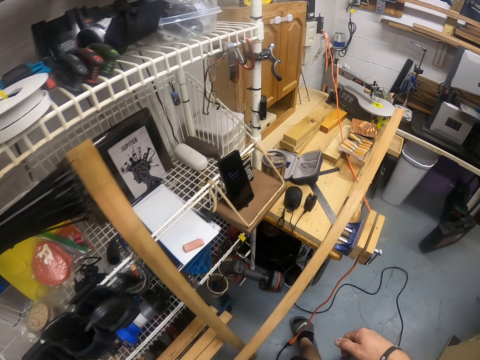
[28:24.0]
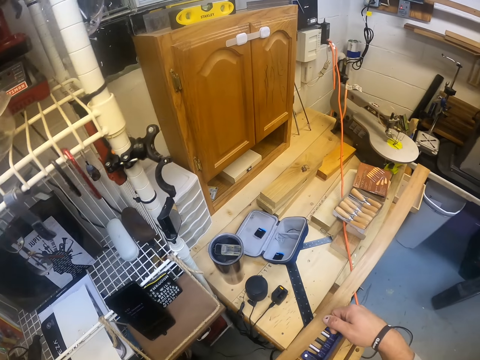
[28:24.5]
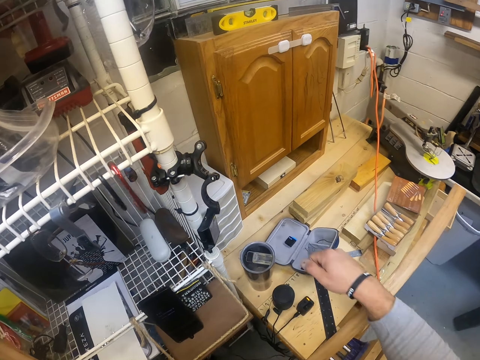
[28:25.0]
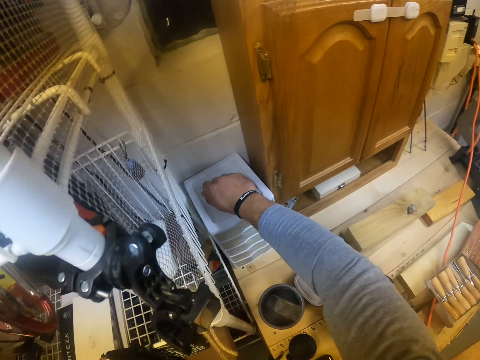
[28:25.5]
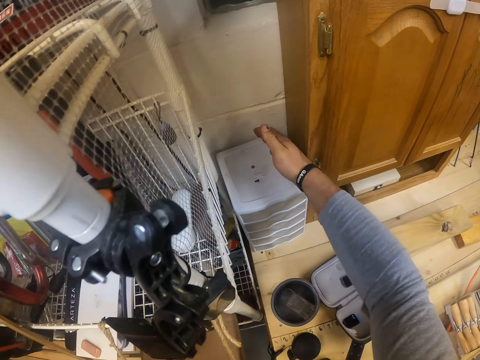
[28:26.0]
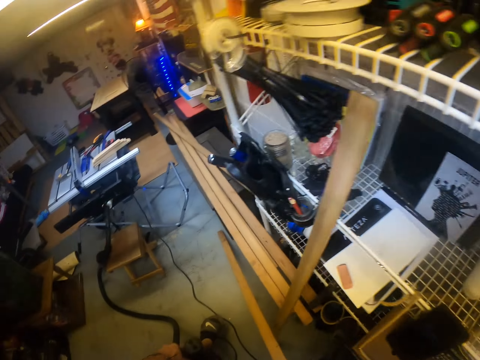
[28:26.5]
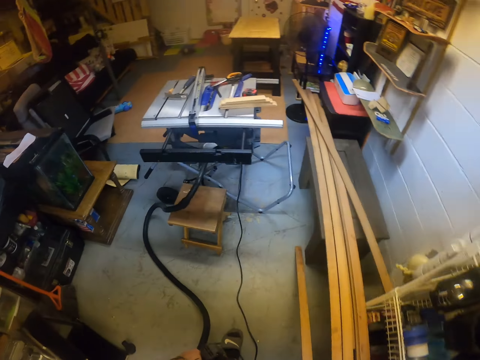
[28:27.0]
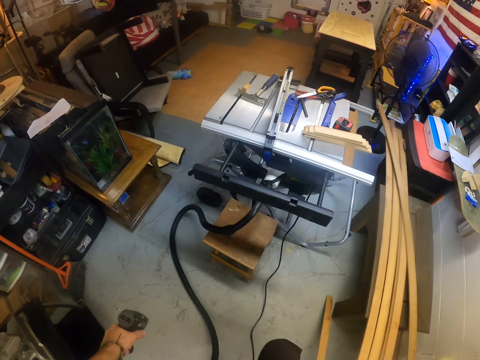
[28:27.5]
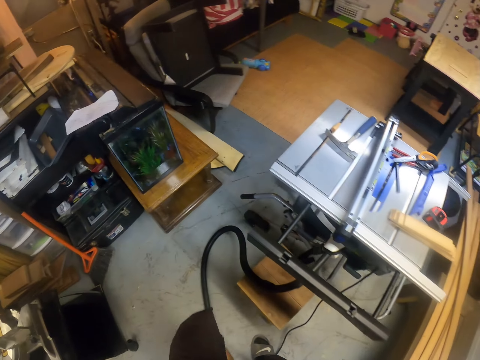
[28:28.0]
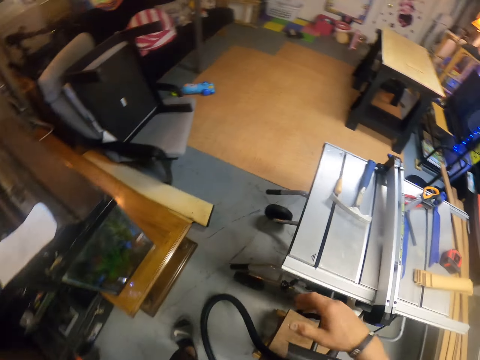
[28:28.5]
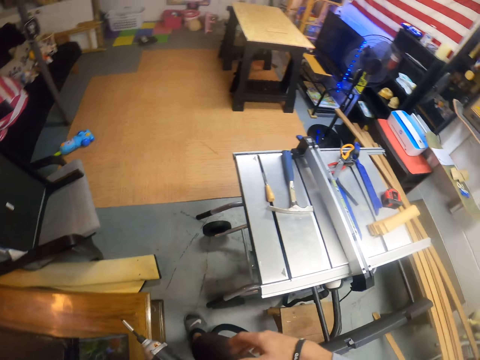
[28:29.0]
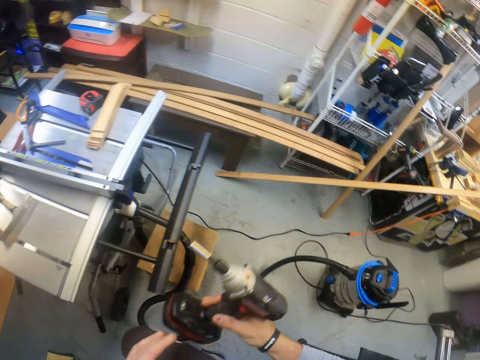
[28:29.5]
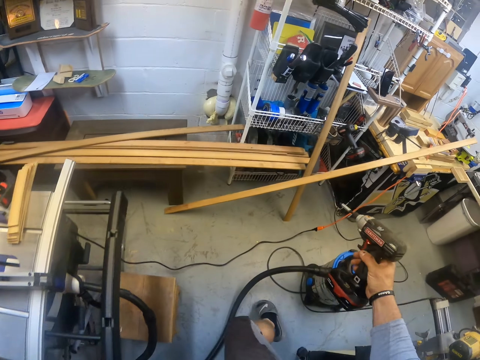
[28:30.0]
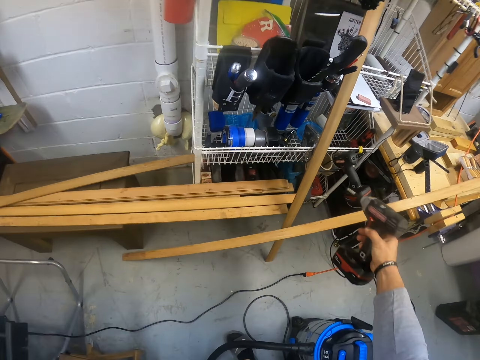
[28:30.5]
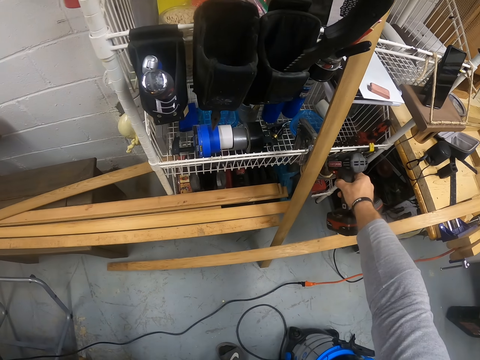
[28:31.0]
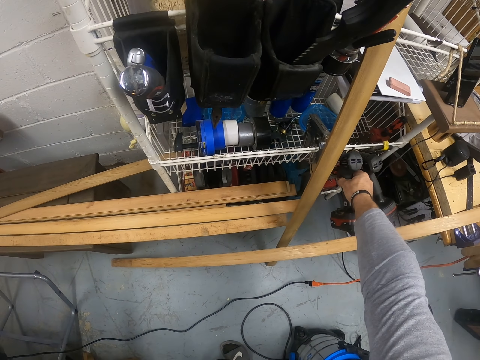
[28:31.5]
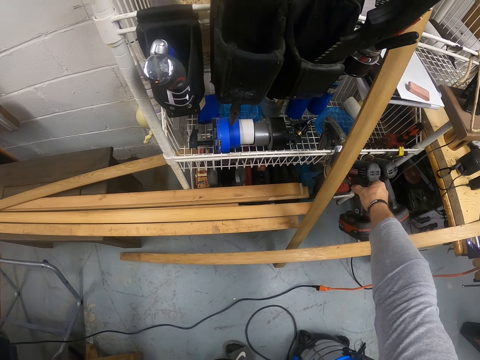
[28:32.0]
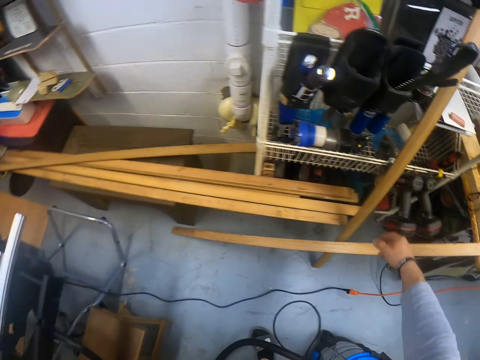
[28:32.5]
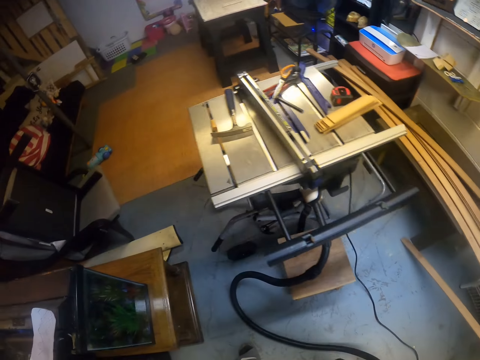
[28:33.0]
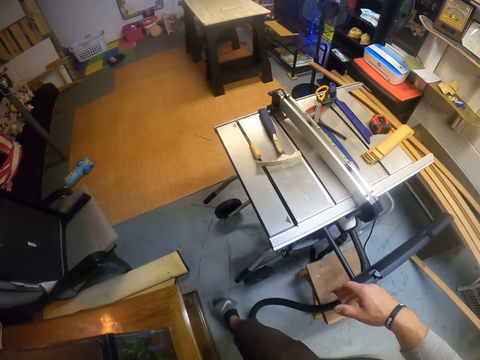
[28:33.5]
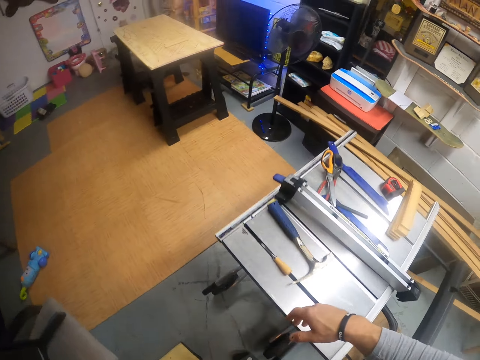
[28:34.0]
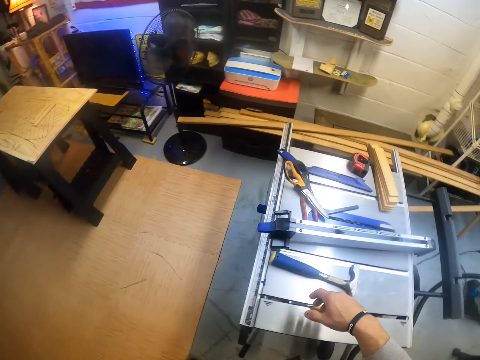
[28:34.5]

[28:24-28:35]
The camera wearer drops the screws and plate in his right hand on a container. He turns left and walks forward. He passes the screw removal from his left hand to his right hand. He turns right and walks forward. He drops the screw removal on the rack with his right hand. He turns left and walks forward.

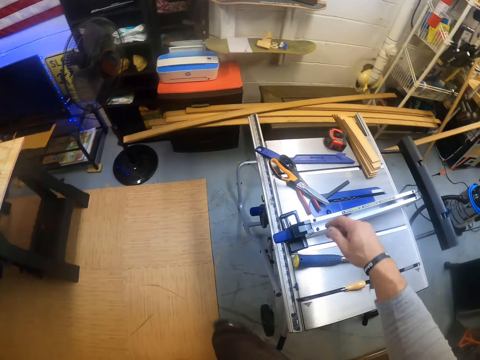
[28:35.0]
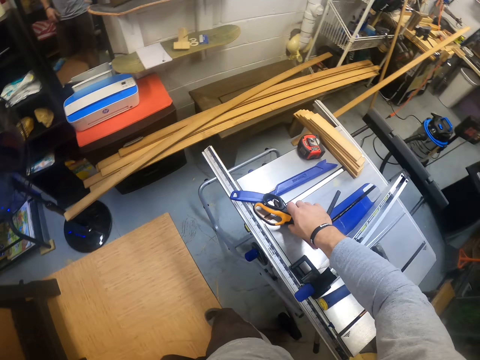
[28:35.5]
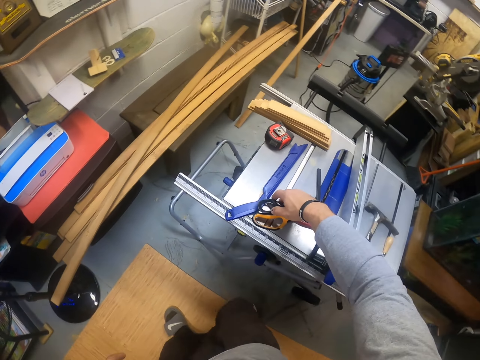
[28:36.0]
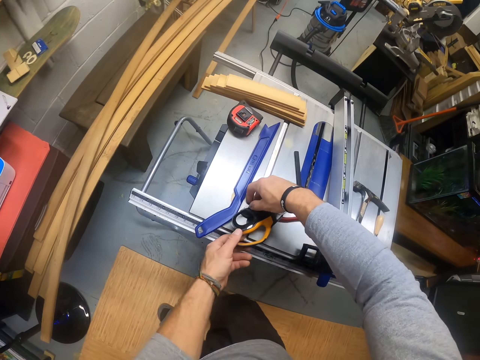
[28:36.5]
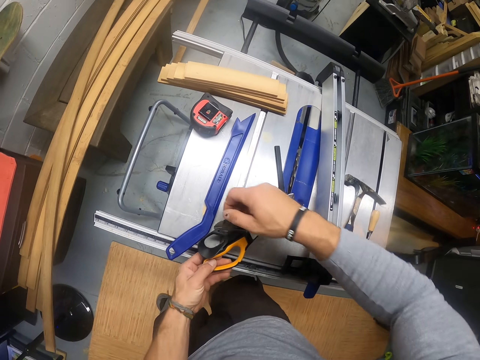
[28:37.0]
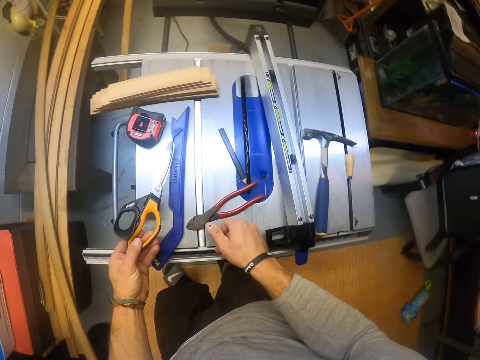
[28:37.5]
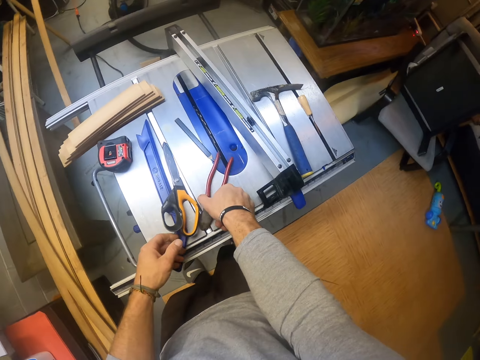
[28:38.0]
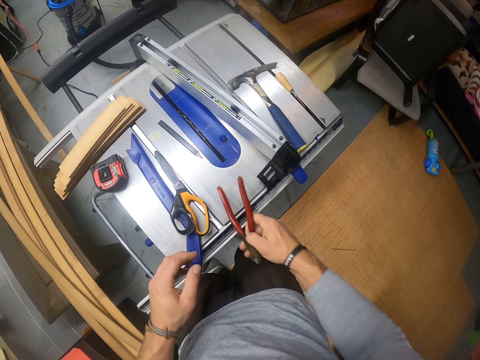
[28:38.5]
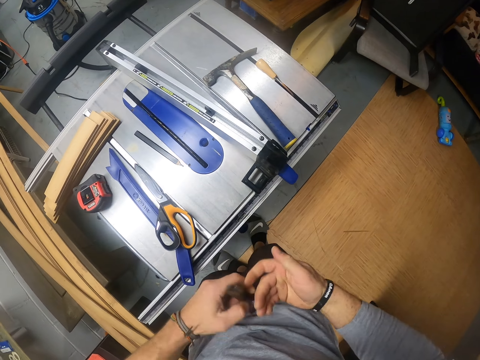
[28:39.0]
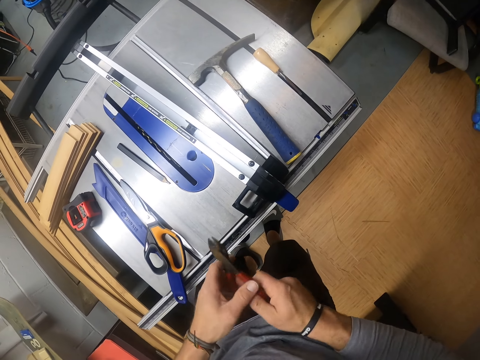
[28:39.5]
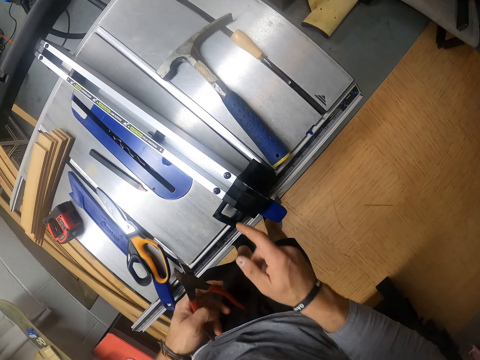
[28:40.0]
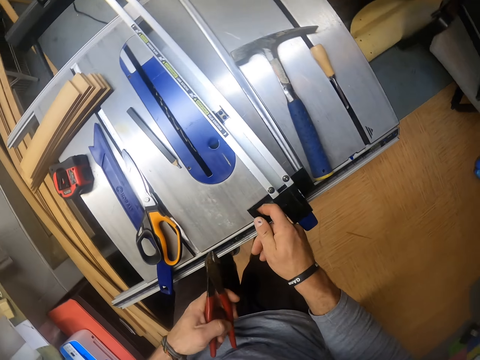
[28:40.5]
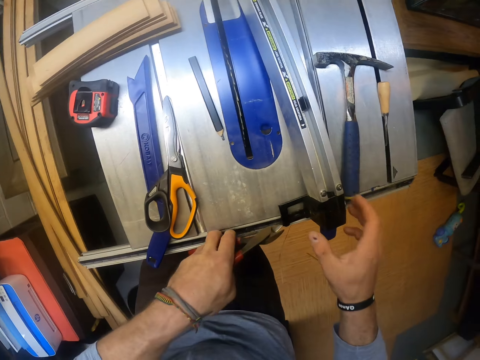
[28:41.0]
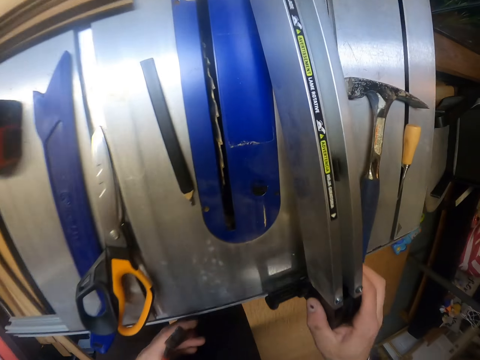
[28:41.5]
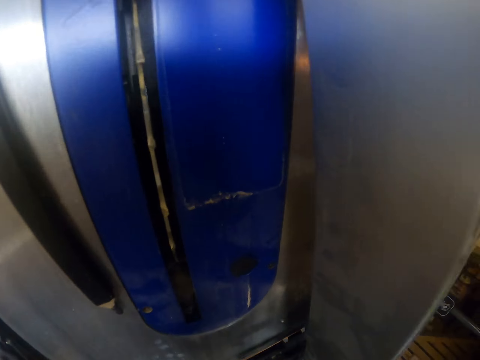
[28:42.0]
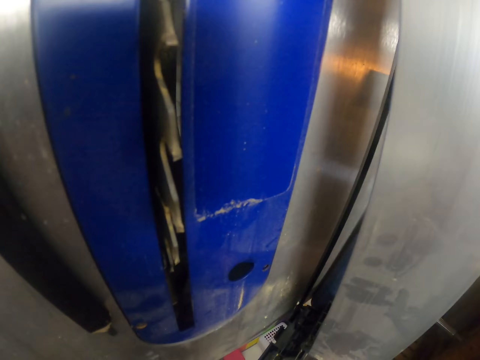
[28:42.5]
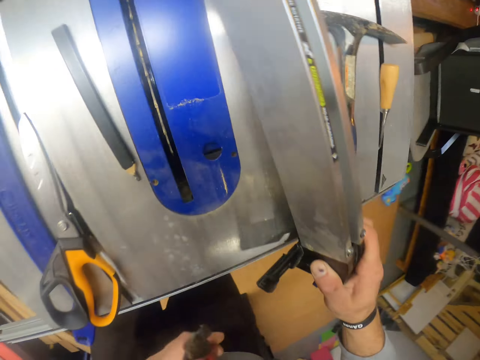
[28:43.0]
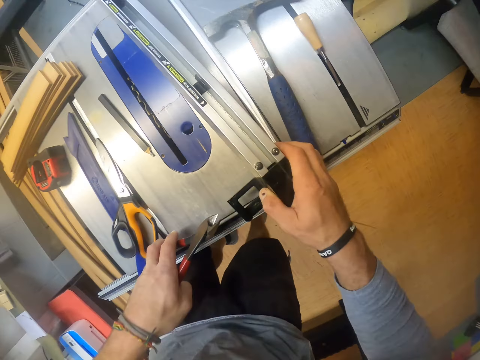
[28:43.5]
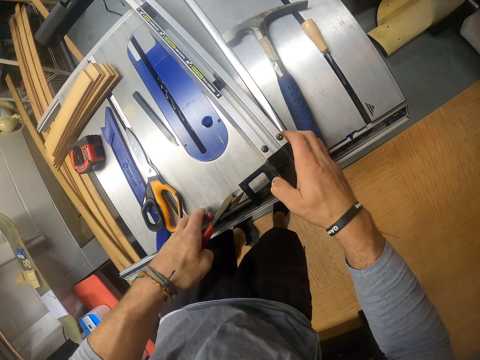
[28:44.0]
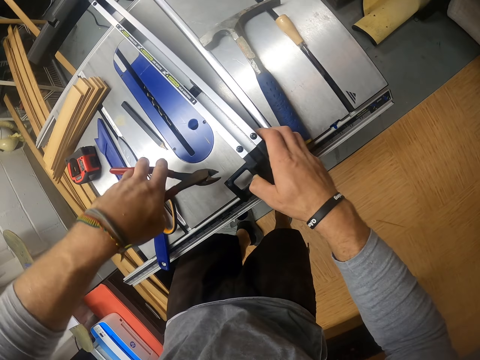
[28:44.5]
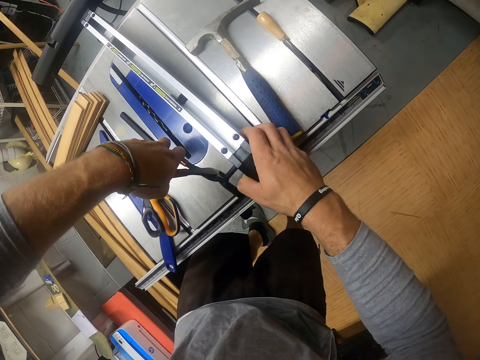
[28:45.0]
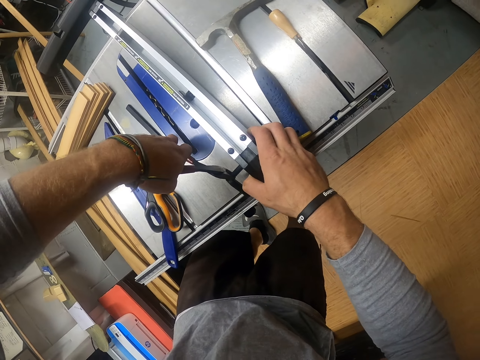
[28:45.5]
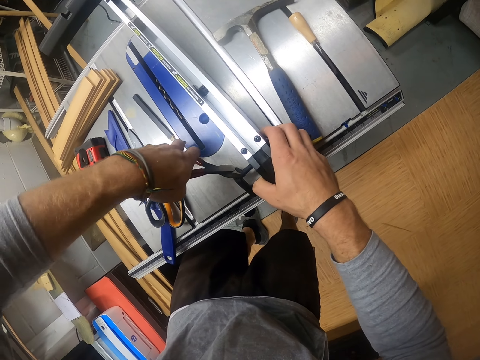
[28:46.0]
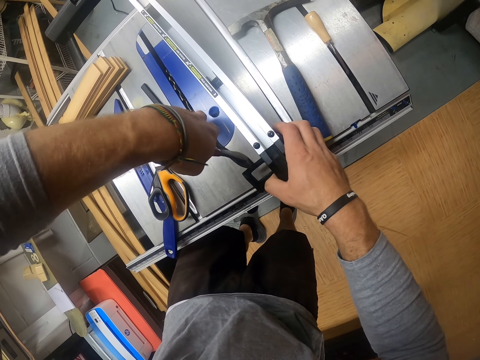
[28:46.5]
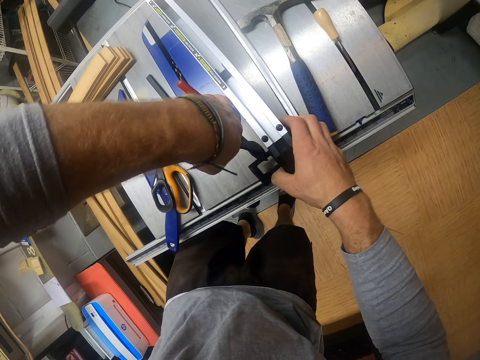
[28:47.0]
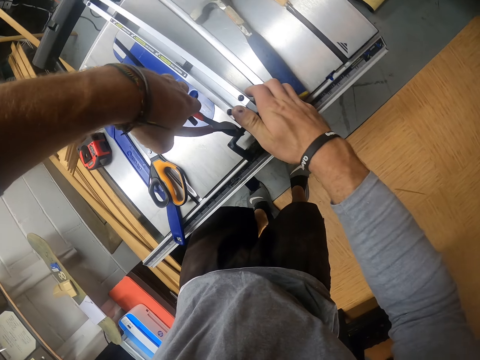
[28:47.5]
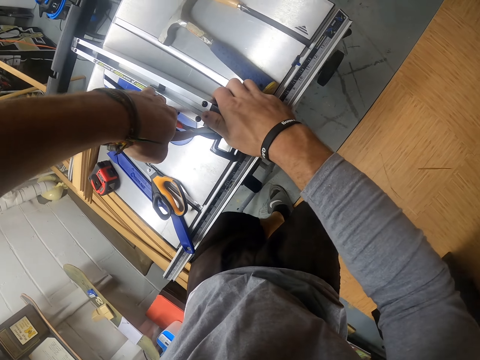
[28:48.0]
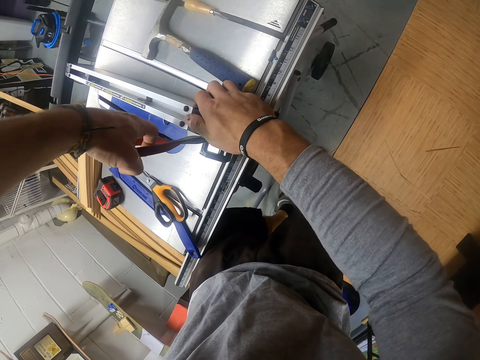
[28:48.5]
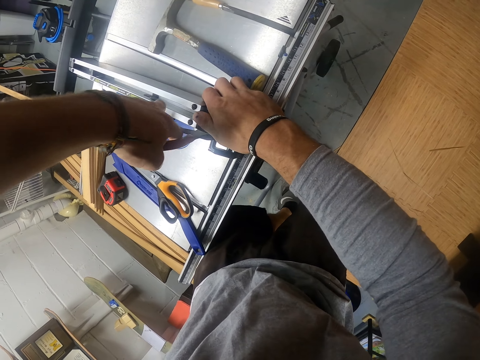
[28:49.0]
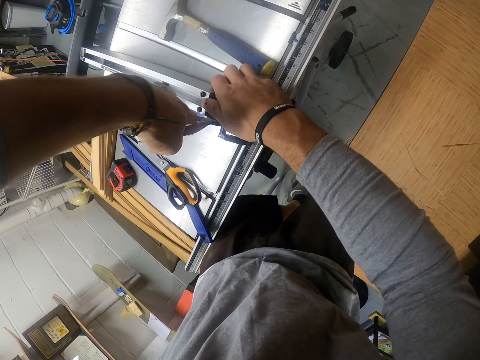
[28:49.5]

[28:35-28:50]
The camera wearer turns right. He passes the scissors on the sawmill machine to his left hand with his right hand. He picks up the scissors from the sawmill machine with his left hand. He drops the scissors on the sawmill machine or router table with his left hand. He picks up the wrench or pliers from the sawmill machine with his right hand. He passes the wrench from his right hand to his left hand. He holds the vice or accessory track on the sawmill machine with his right hand. He fixes the accessory track with the pliers. He cuts the handle of the vice on the sawmill machine with the wrench in his hands.
